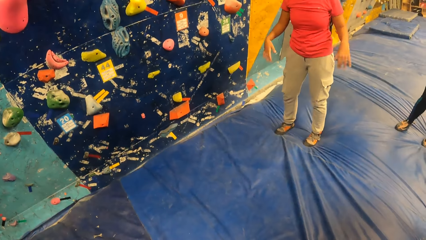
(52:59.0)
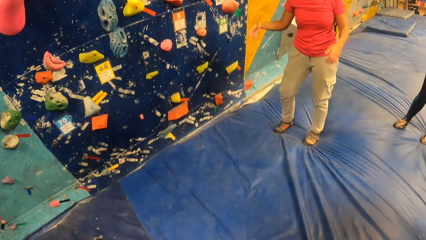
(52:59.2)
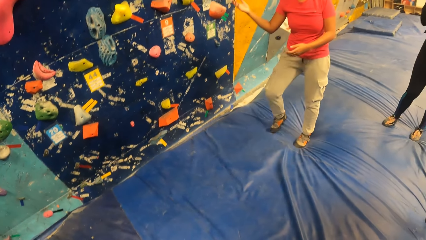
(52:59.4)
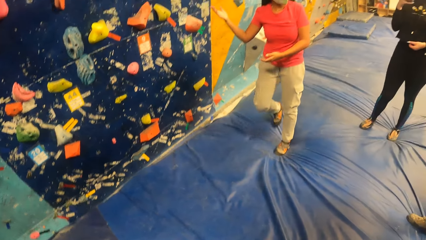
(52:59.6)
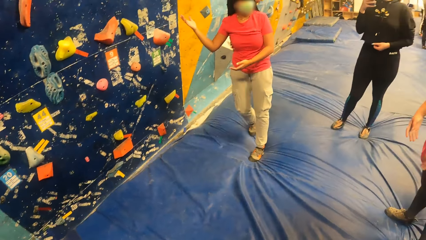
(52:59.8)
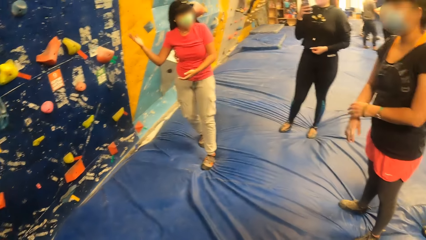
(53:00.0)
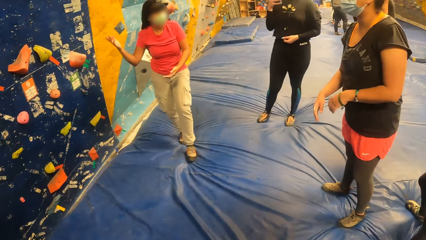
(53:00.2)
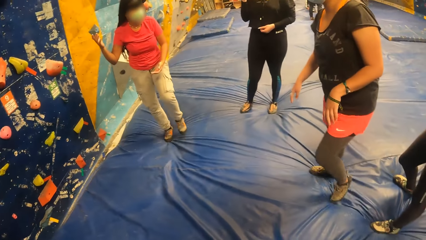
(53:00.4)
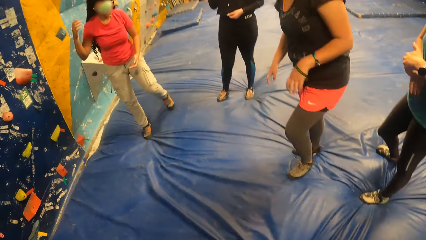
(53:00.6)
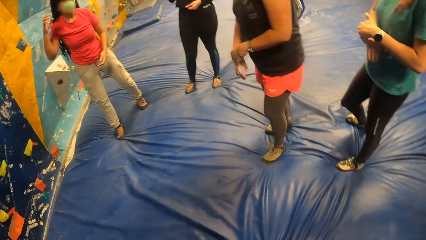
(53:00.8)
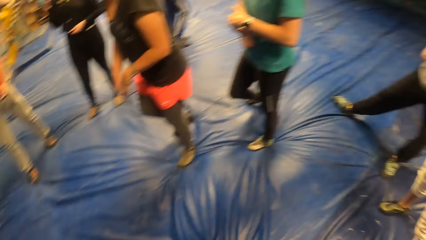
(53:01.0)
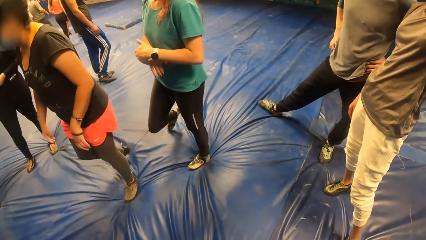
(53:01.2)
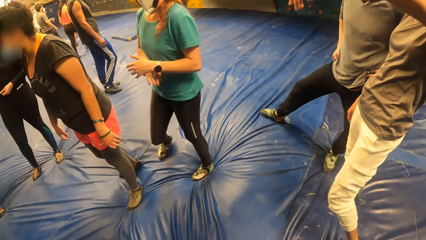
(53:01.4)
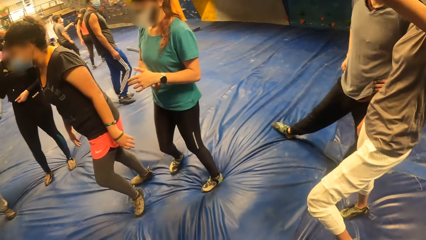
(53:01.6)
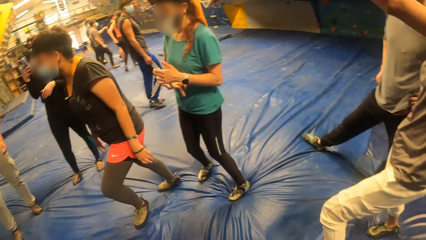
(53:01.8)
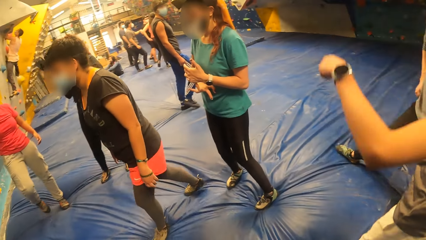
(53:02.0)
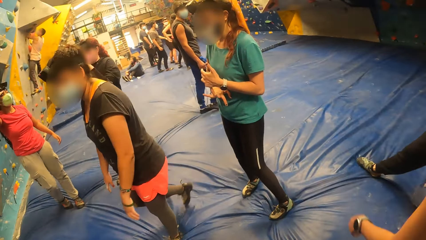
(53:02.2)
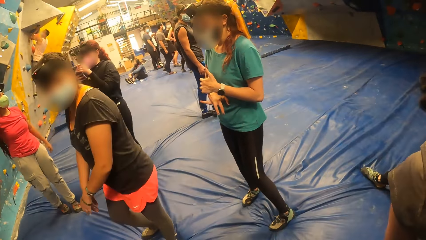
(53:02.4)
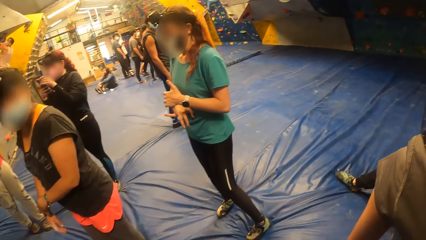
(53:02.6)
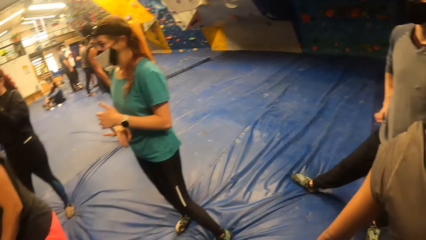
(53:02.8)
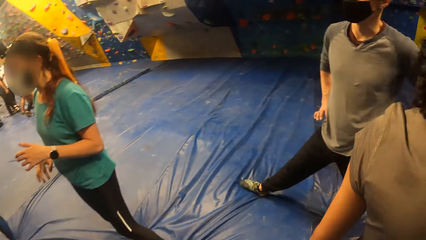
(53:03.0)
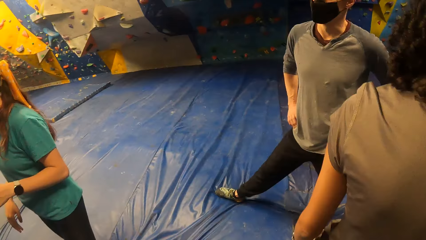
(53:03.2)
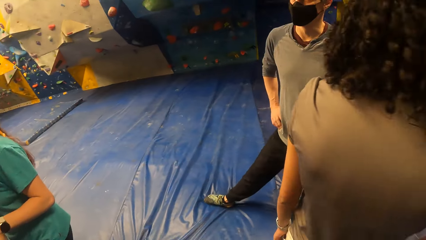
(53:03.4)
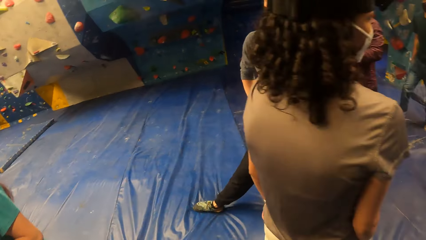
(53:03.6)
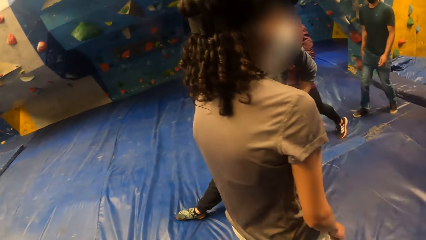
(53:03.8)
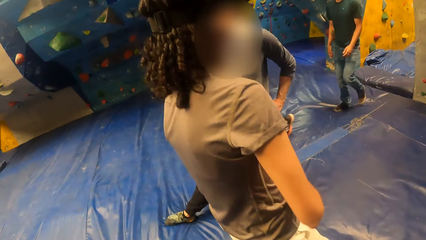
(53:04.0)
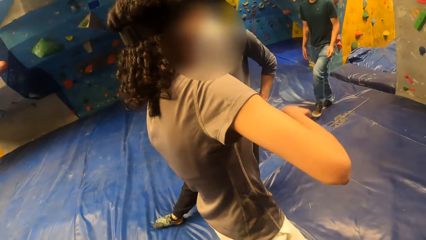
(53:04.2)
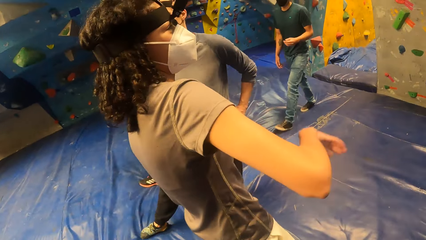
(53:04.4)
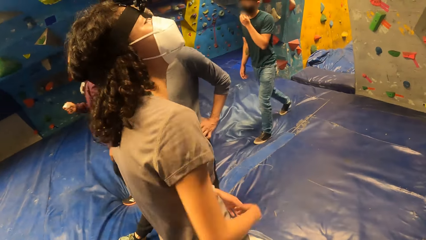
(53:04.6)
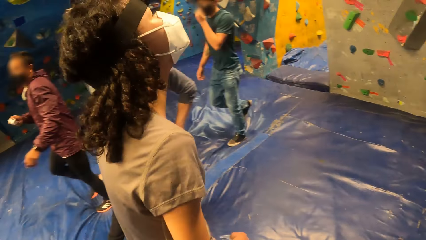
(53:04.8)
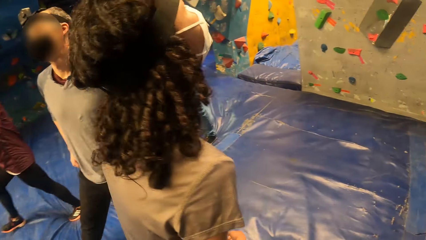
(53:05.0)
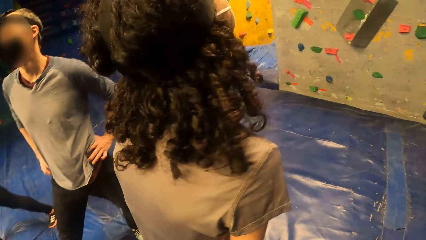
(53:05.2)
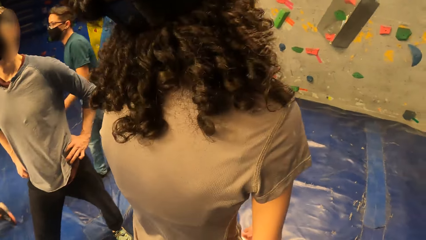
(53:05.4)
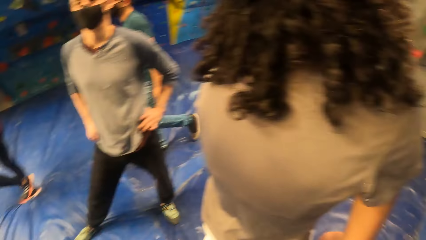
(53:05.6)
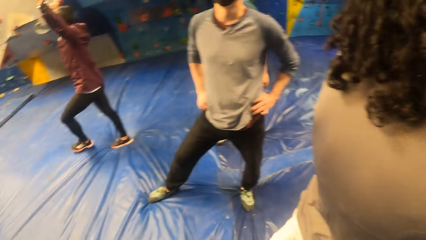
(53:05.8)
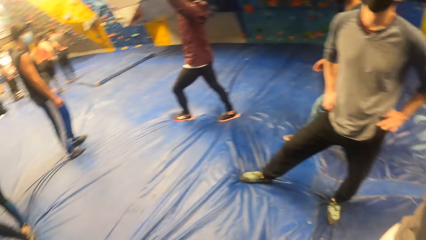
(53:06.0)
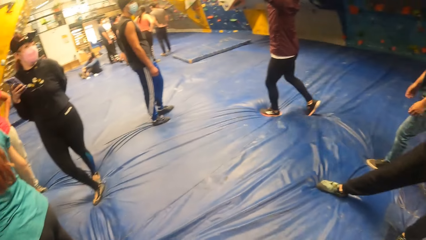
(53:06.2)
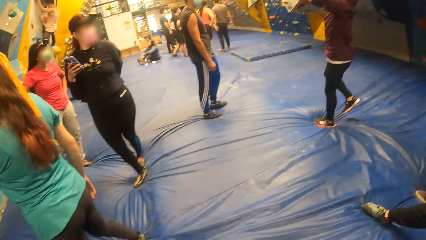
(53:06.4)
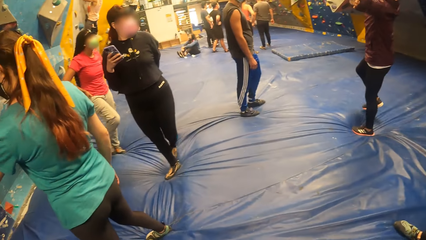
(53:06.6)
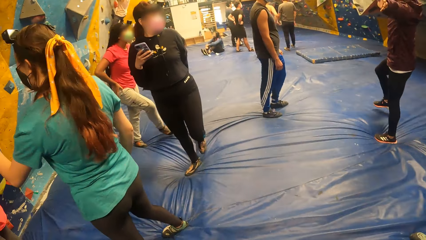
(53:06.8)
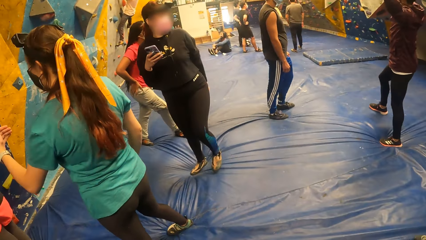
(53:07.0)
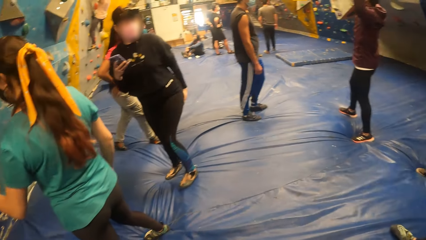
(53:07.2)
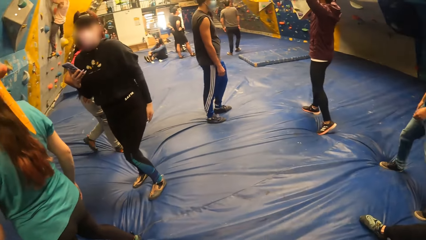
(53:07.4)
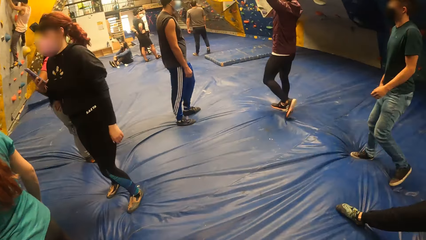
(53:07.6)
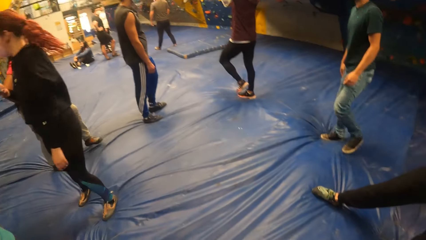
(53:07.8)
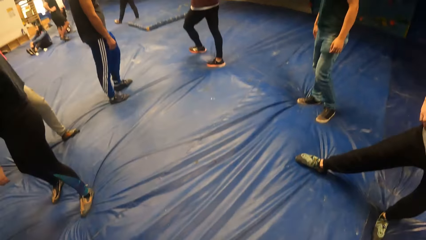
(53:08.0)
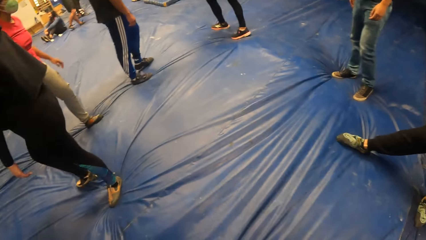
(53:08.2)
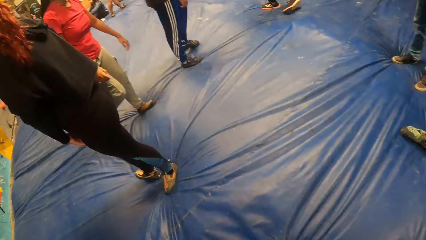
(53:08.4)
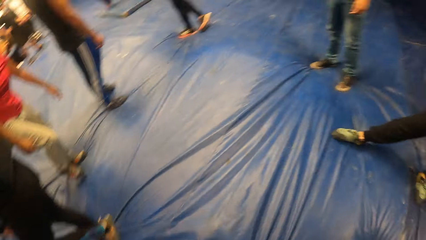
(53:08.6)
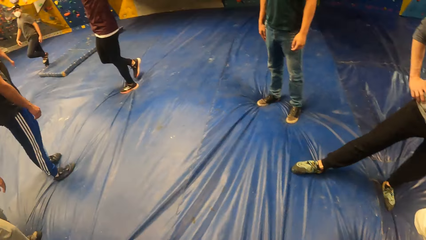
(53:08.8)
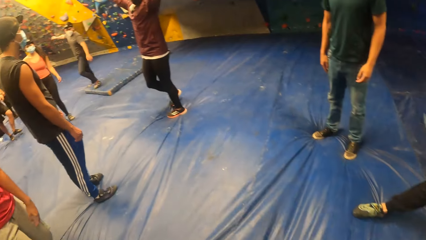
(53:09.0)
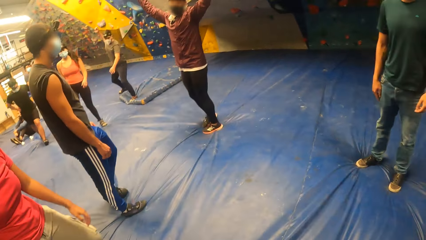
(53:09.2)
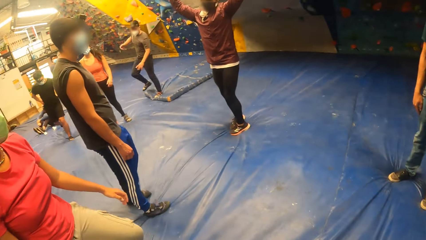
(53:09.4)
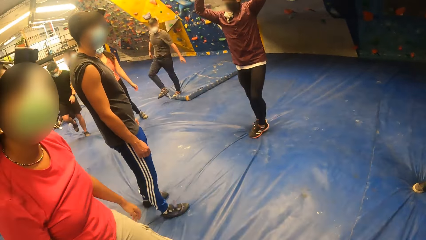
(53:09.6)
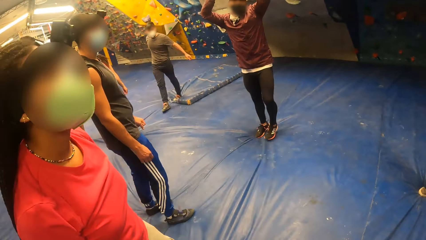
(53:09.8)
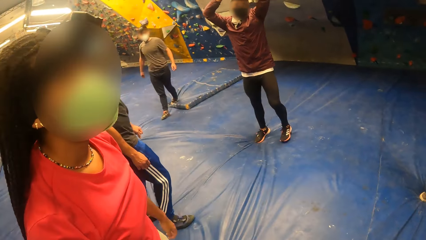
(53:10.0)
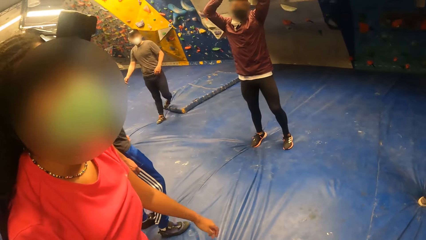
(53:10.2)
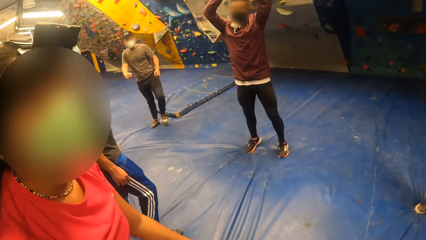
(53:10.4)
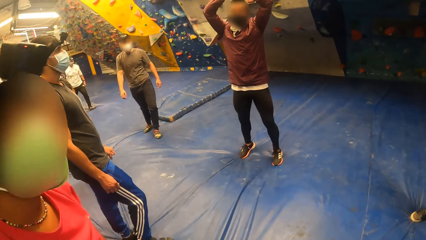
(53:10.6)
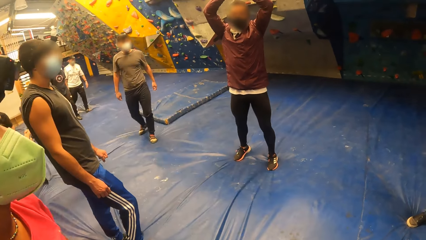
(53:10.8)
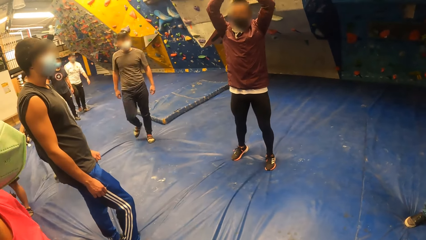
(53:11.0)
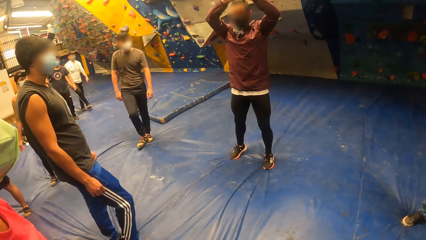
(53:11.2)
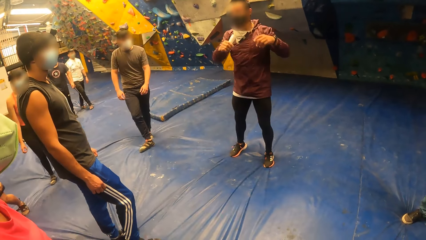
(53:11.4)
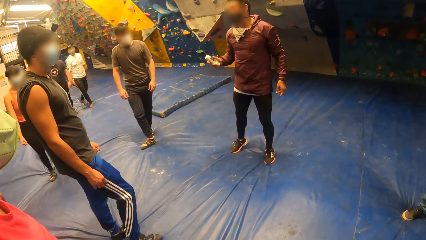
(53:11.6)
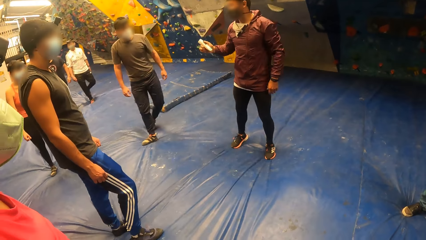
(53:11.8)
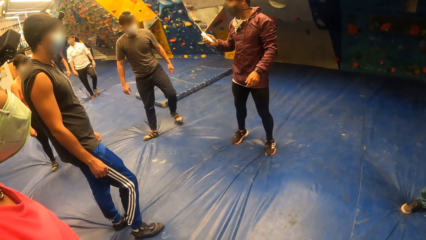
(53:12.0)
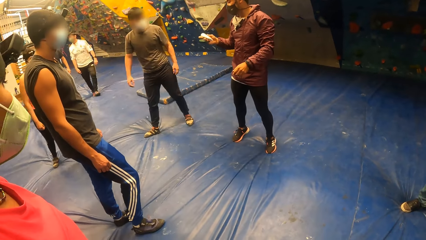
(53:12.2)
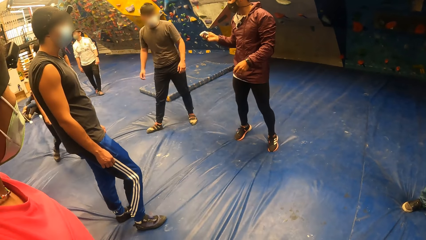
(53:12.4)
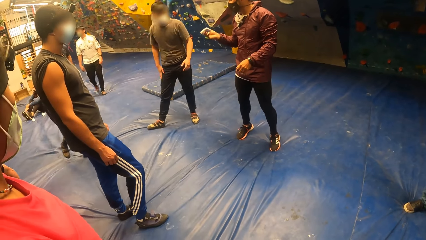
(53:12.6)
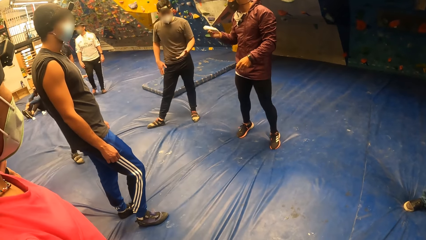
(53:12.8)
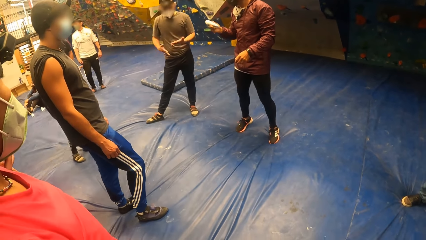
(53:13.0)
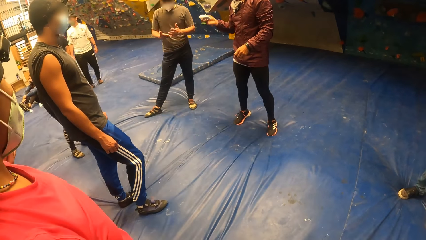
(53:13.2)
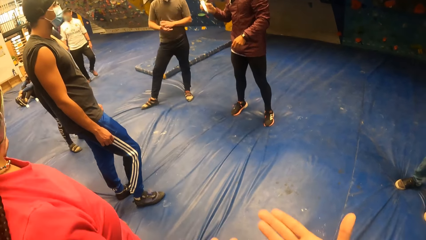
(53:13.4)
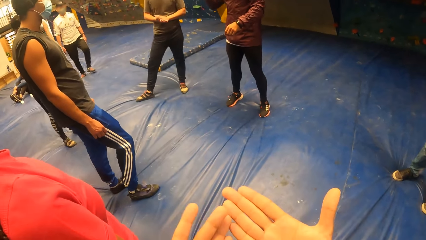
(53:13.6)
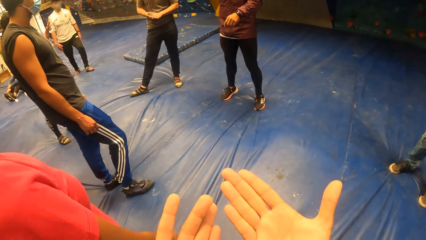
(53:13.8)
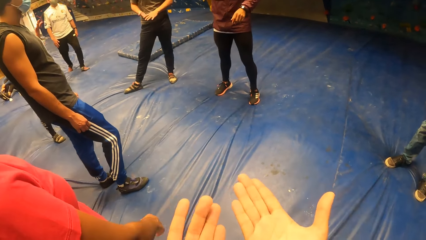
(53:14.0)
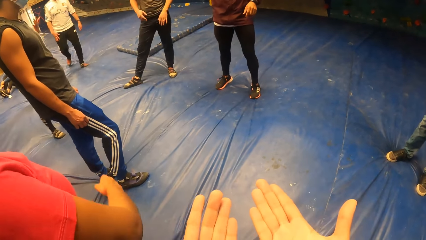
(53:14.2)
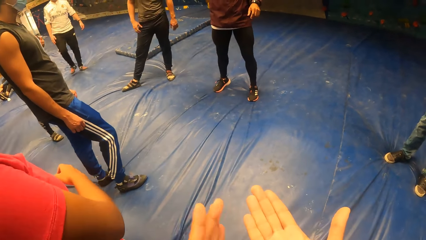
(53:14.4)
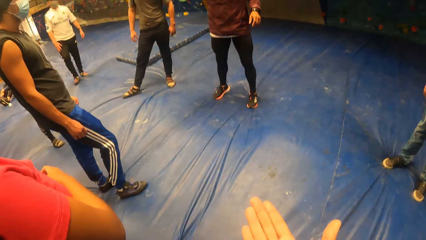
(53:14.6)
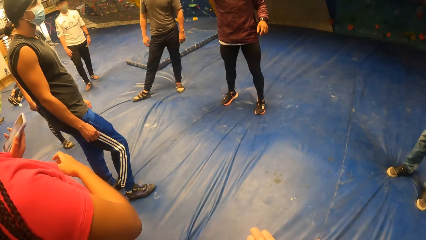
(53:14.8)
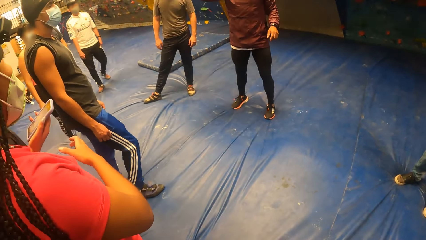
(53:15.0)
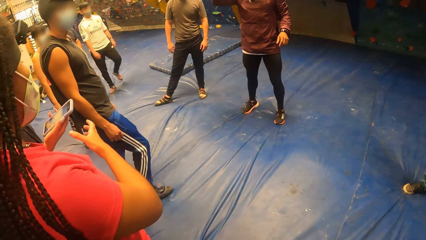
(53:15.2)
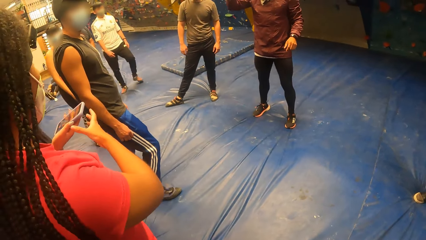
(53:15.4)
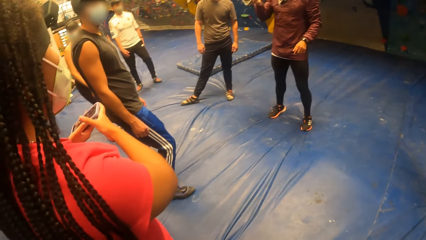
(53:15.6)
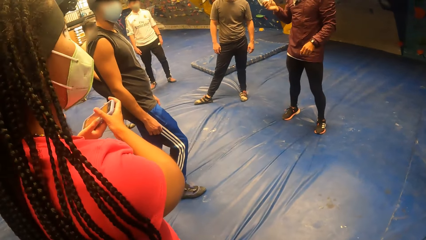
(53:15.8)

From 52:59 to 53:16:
A man demonstrates to the camera wearer and a group of people.
